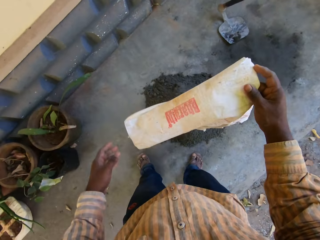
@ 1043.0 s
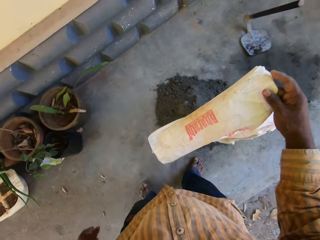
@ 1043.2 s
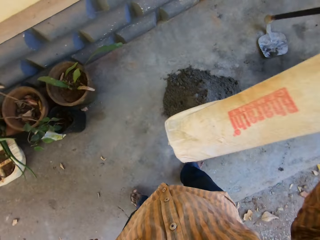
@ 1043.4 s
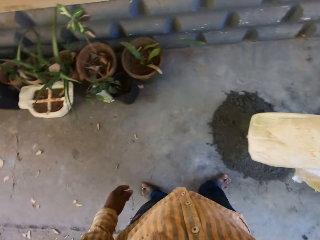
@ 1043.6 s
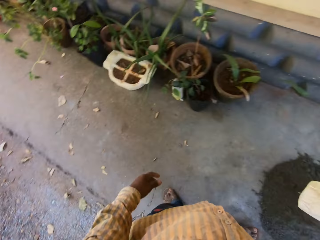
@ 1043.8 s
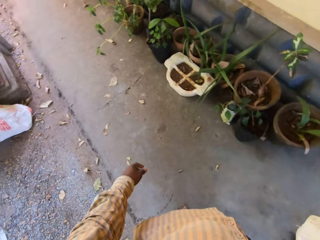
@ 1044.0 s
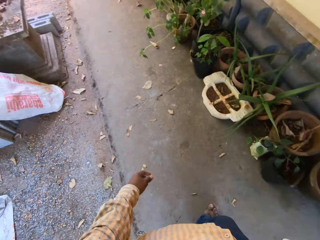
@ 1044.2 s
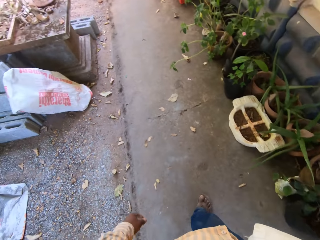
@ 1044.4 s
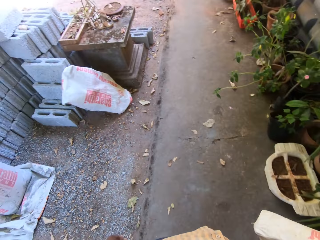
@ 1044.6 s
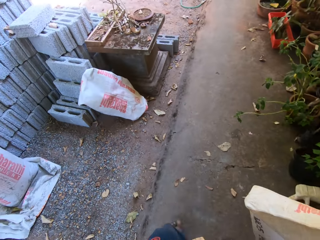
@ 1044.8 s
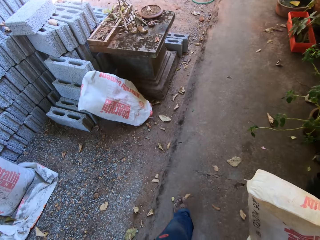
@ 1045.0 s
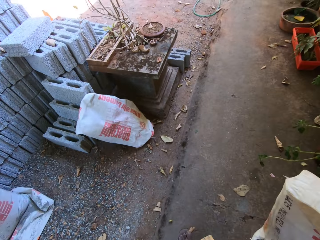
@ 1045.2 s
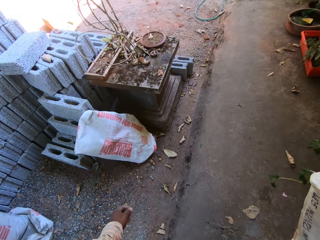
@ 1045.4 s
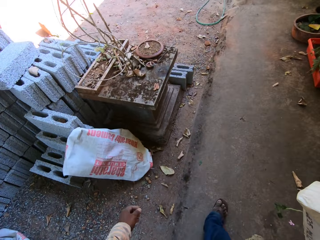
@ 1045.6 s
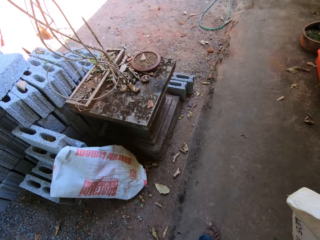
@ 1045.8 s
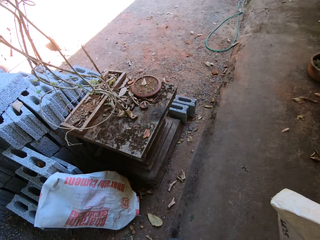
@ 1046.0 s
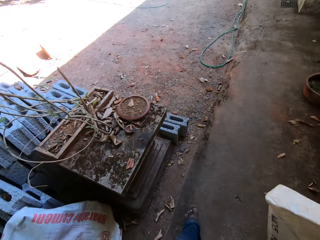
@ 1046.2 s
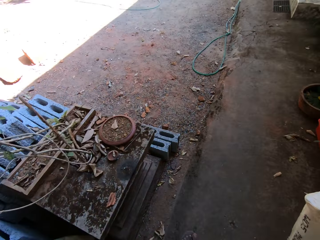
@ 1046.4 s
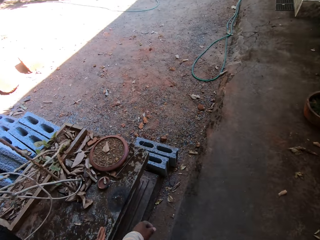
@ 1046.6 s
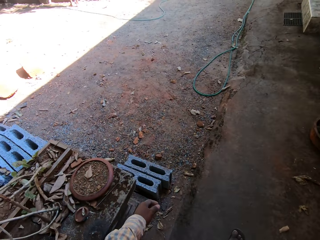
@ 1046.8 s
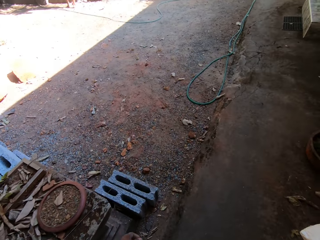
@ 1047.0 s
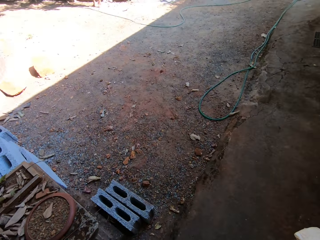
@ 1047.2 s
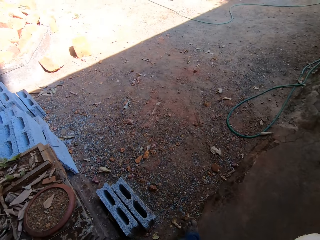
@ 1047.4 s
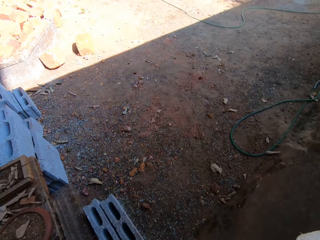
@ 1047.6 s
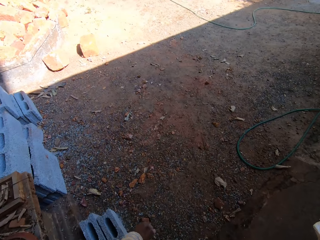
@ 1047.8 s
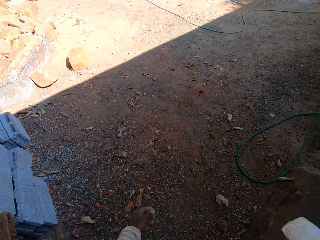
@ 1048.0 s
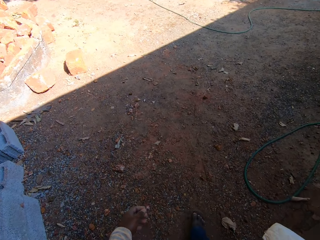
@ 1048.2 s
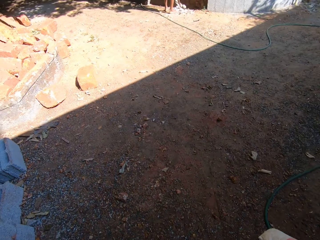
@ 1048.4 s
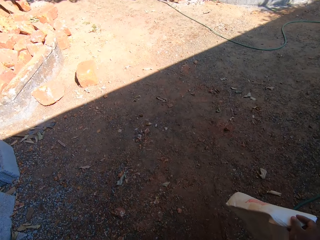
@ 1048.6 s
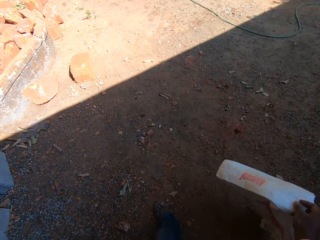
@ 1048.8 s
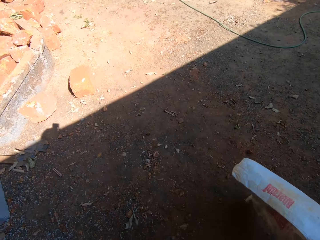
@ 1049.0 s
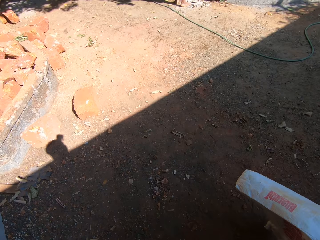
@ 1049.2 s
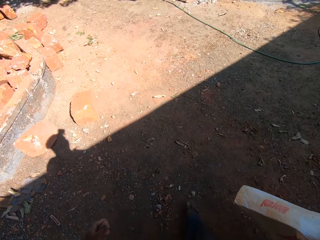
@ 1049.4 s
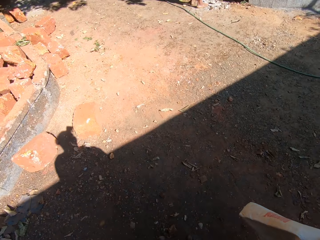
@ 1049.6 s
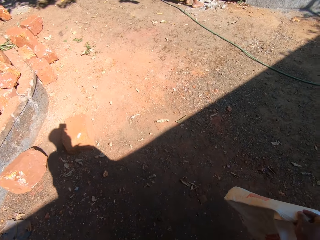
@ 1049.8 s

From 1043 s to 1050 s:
The camera wearer walks from the portion of ground to the heap of sand.

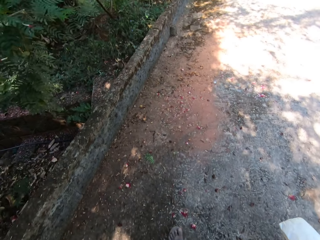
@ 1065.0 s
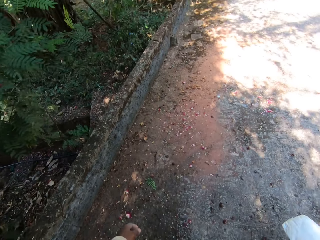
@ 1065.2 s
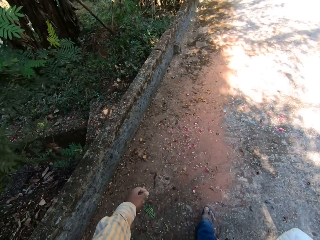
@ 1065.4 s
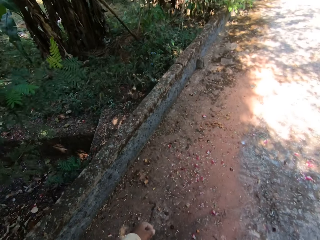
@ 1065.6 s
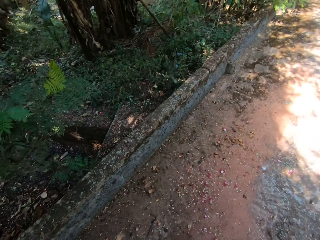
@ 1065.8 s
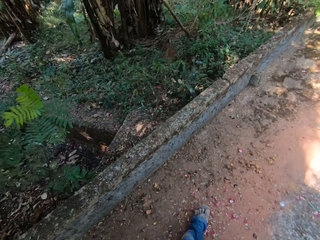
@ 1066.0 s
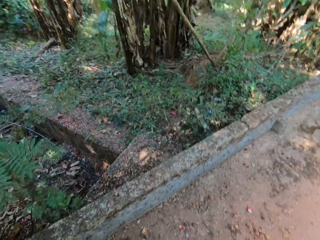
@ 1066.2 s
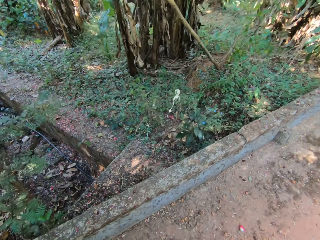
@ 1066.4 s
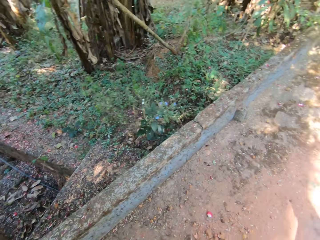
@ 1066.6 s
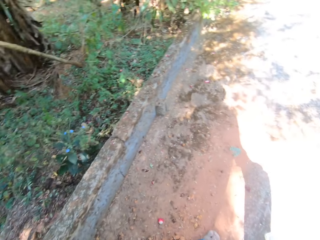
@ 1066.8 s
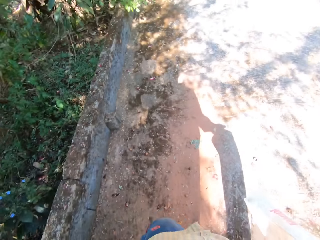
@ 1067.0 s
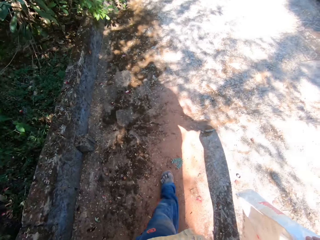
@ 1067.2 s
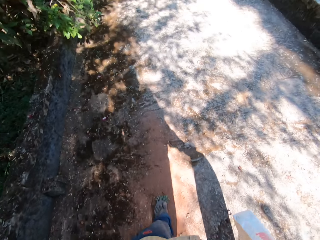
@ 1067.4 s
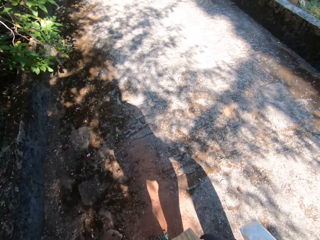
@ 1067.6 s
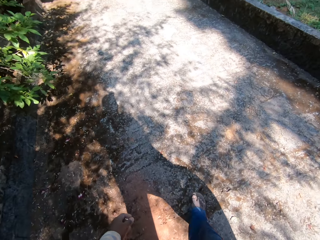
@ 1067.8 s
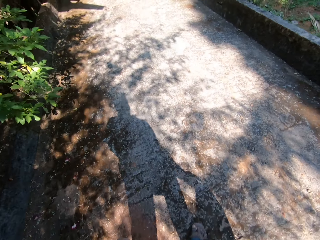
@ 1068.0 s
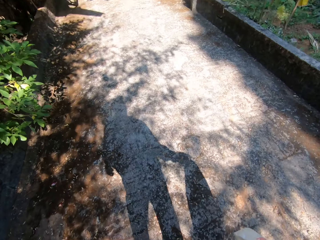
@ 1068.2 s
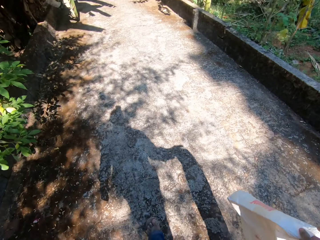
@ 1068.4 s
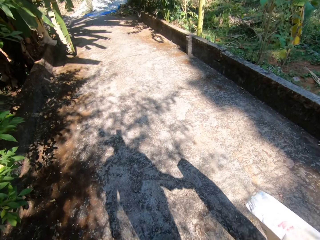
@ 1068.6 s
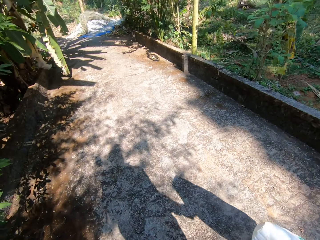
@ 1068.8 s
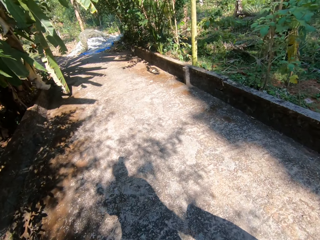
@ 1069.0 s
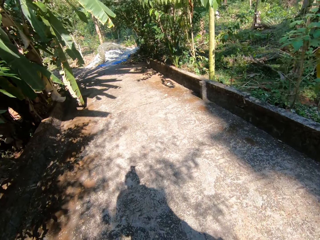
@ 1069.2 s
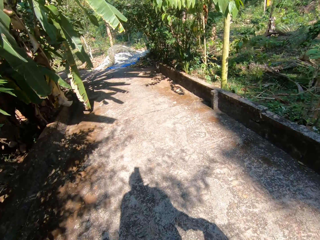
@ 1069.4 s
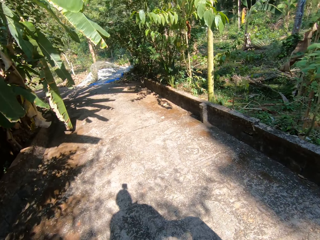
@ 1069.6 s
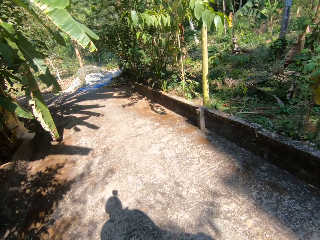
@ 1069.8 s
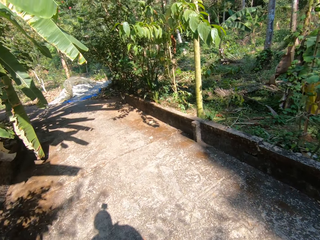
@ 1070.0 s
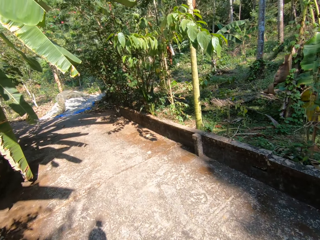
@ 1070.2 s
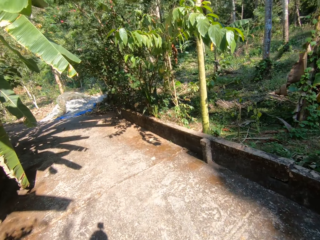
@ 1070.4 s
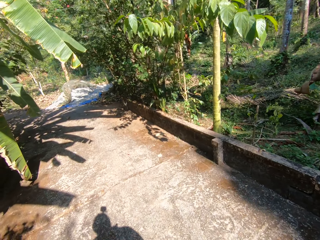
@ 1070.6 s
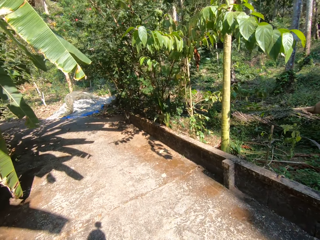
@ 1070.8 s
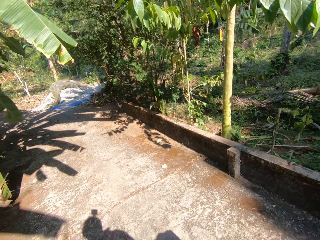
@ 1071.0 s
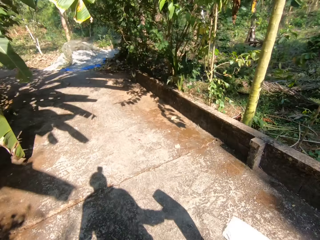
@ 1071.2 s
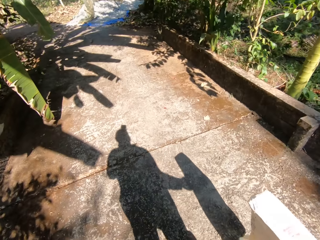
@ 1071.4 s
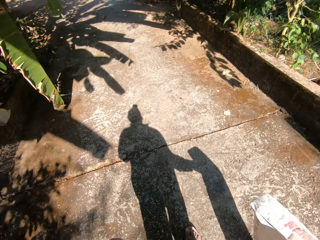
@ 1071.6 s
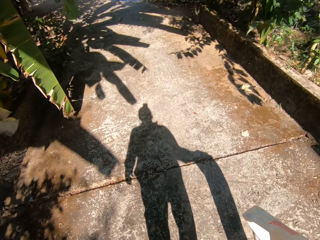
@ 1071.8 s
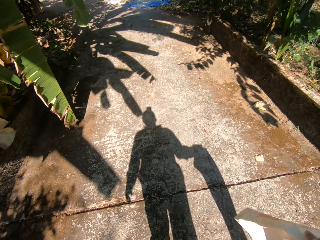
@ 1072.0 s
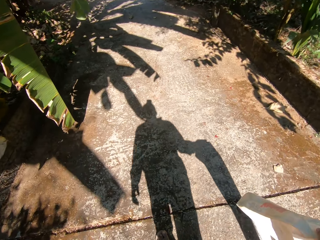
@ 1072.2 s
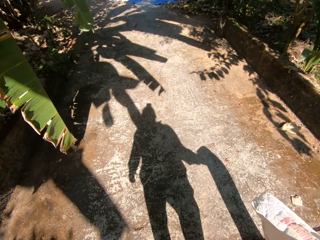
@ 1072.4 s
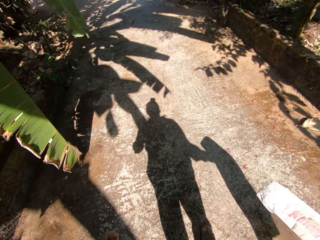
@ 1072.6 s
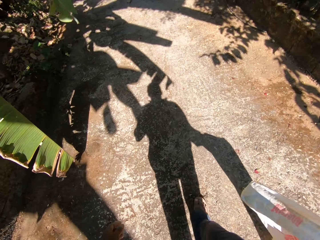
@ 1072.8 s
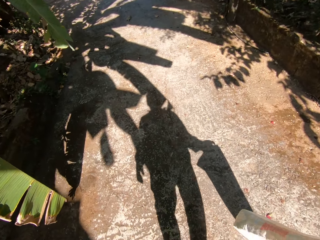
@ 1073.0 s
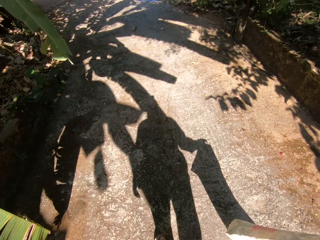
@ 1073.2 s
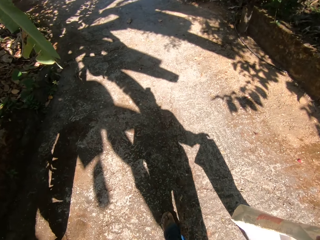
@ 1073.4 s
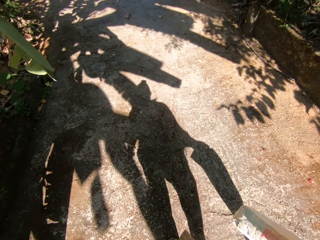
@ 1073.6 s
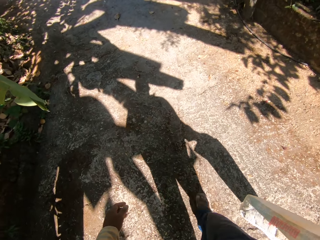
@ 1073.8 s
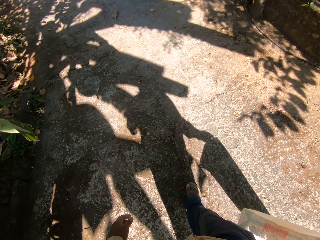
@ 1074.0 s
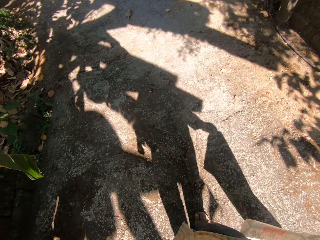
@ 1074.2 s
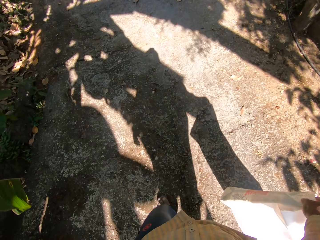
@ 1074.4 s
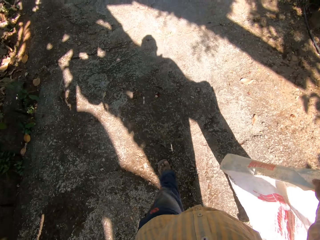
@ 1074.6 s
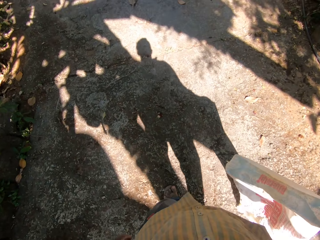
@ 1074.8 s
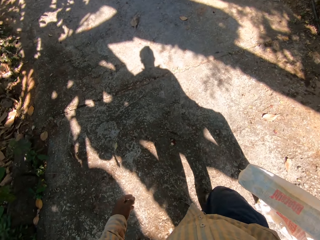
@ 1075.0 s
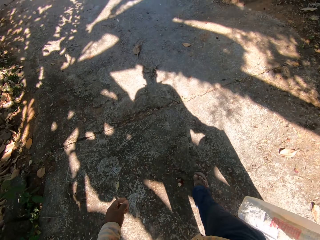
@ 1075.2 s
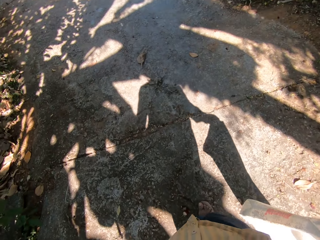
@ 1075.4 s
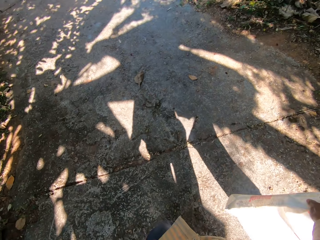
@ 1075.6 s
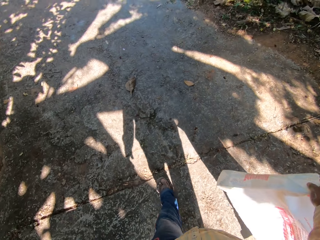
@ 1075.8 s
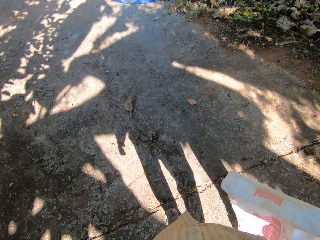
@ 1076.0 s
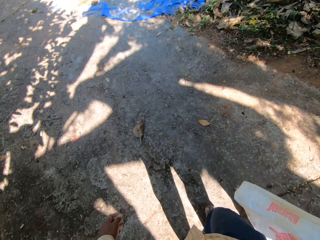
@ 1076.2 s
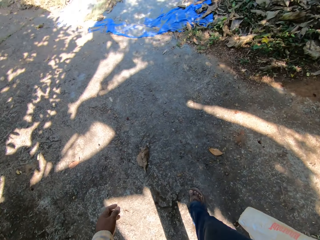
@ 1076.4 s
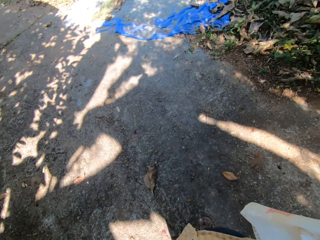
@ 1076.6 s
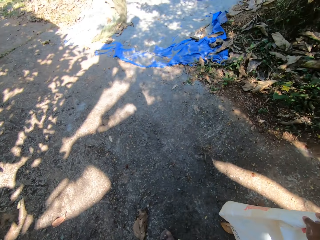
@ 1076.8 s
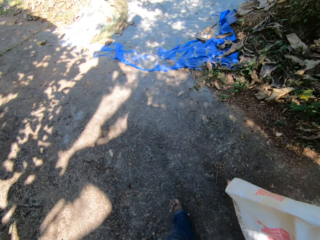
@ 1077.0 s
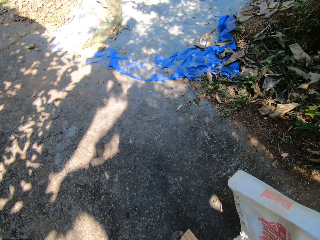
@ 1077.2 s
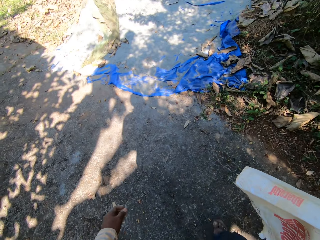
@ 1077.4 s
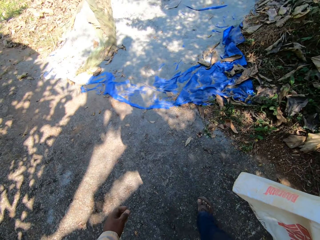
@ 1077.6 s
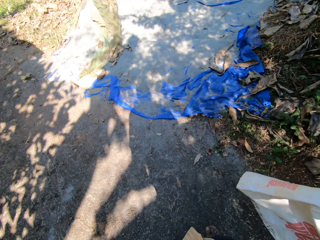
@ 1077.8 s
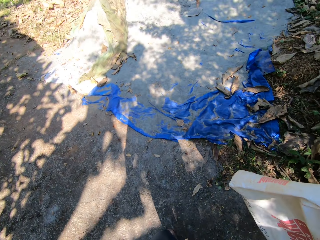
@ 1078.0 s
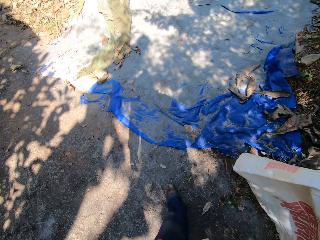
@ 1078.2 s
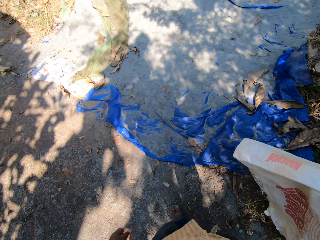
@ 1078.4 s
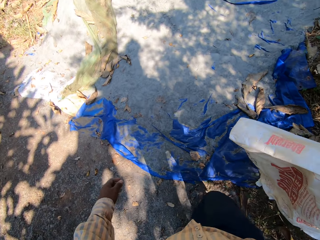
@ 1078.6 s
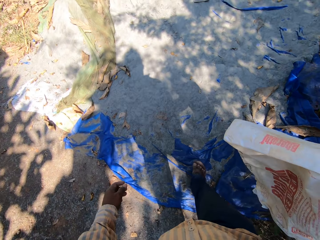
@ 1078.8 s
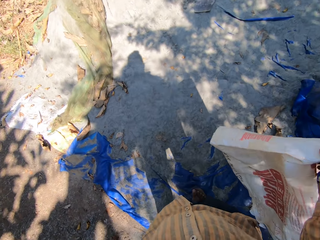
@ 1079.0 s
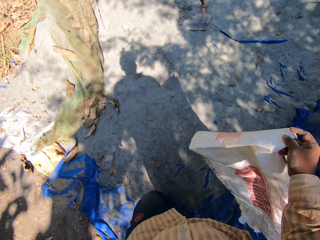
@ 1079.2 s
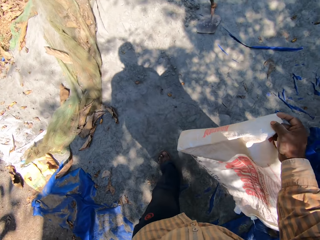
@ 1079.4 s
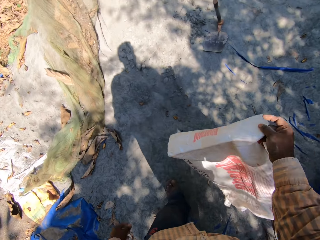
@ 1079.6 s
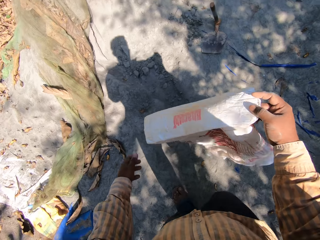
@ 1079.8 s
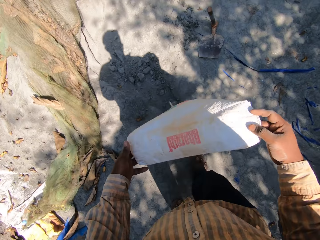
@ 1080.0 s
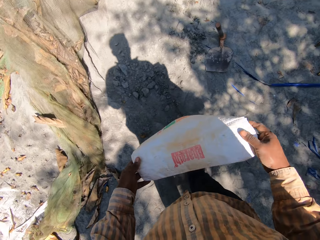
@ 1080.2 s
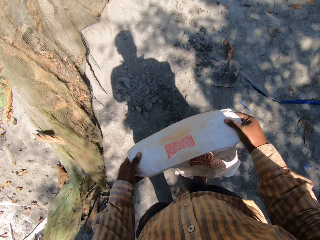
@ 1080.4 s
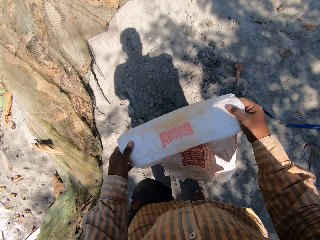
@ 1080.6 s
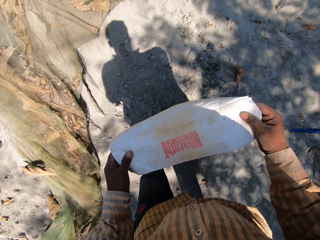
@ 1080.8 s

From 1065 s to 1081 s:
The camera wearer steps on the road. They walk on the road.
